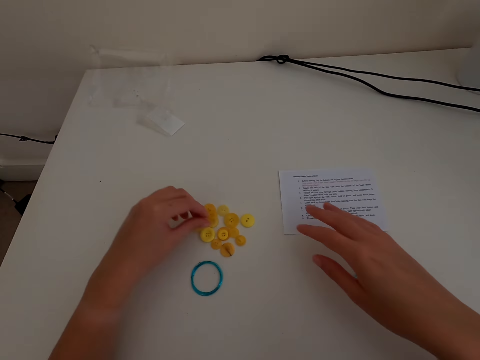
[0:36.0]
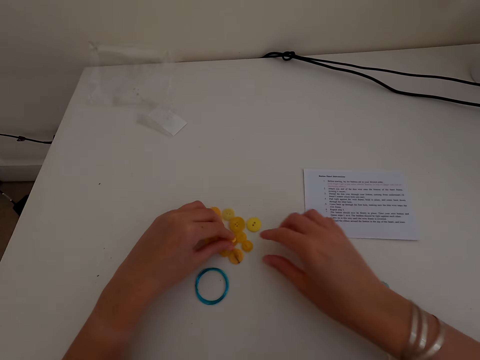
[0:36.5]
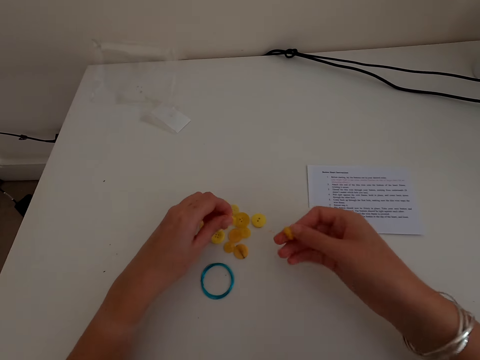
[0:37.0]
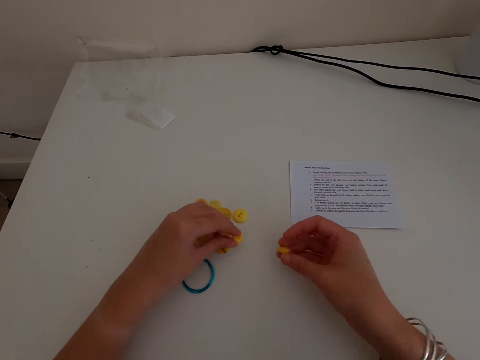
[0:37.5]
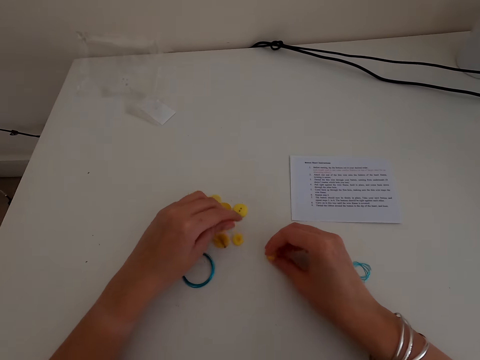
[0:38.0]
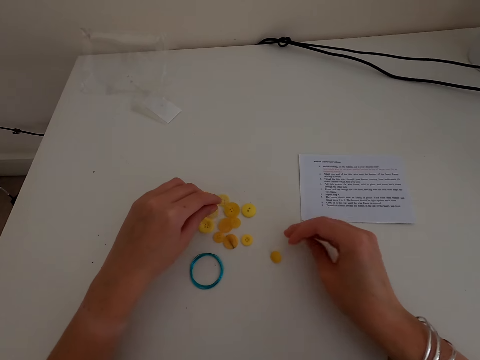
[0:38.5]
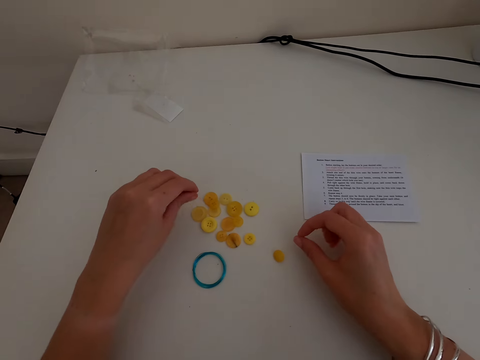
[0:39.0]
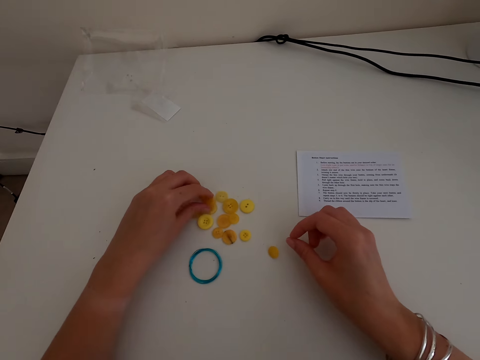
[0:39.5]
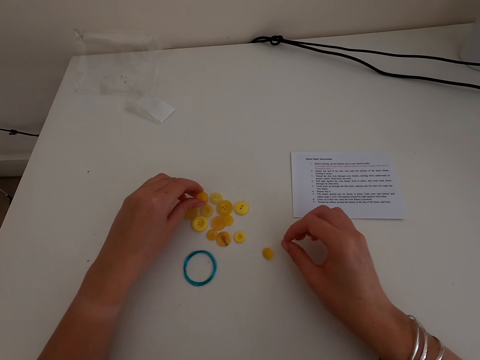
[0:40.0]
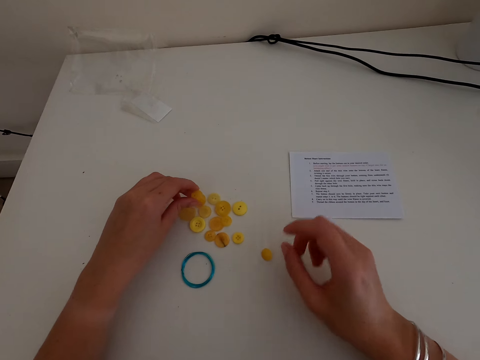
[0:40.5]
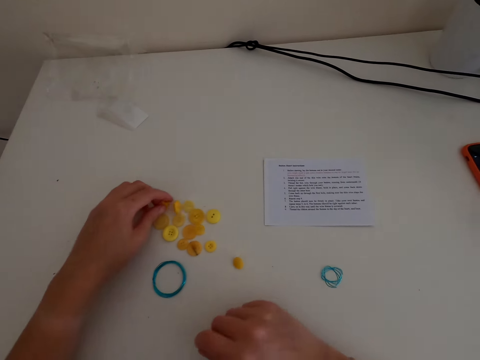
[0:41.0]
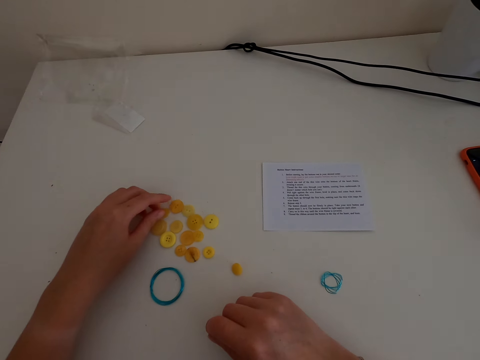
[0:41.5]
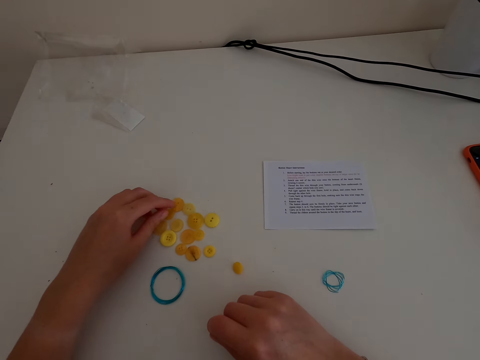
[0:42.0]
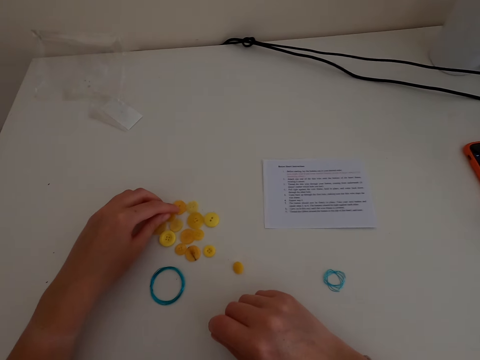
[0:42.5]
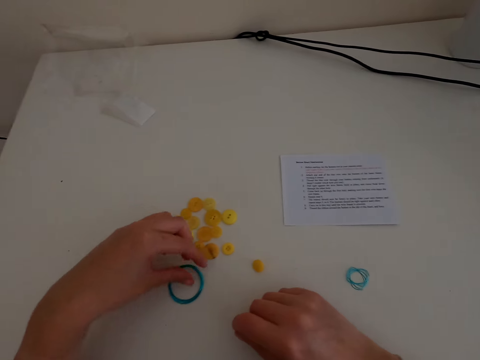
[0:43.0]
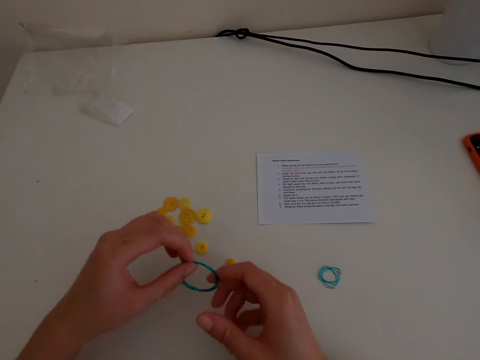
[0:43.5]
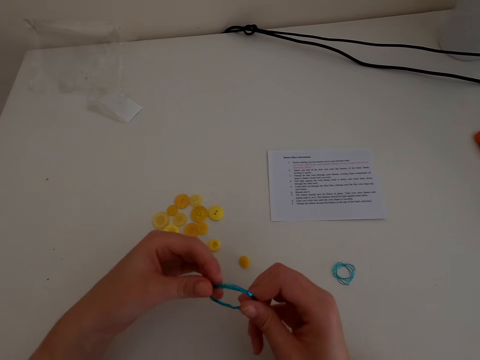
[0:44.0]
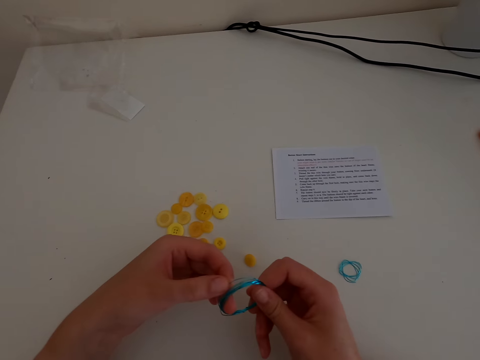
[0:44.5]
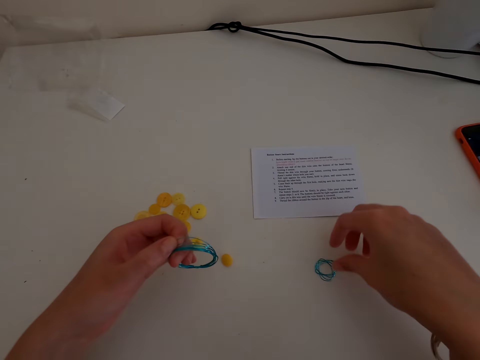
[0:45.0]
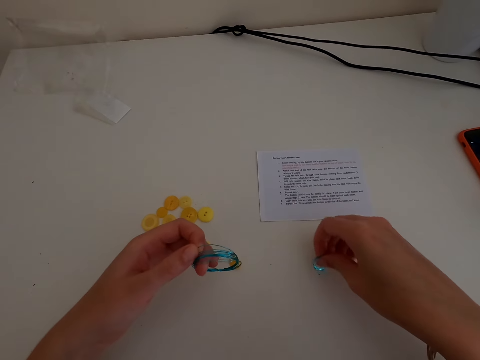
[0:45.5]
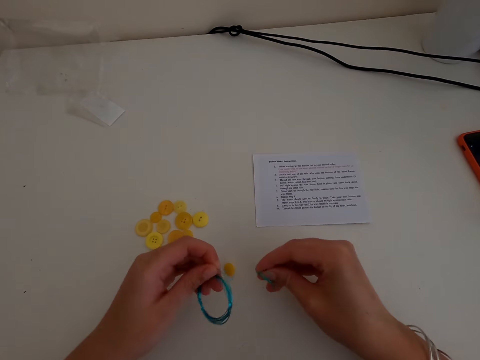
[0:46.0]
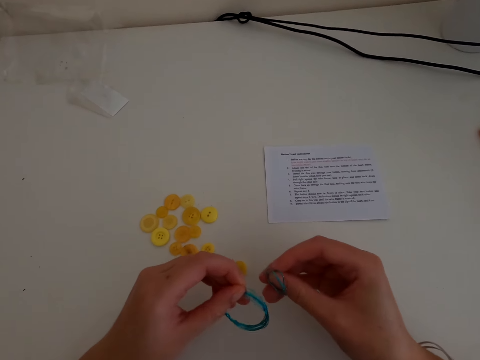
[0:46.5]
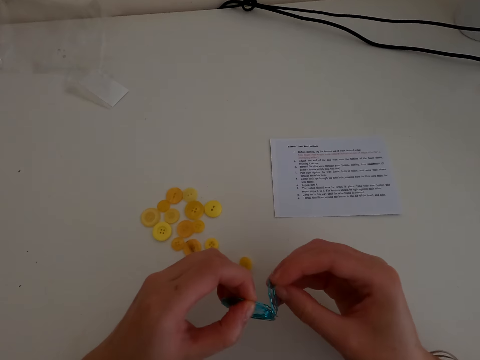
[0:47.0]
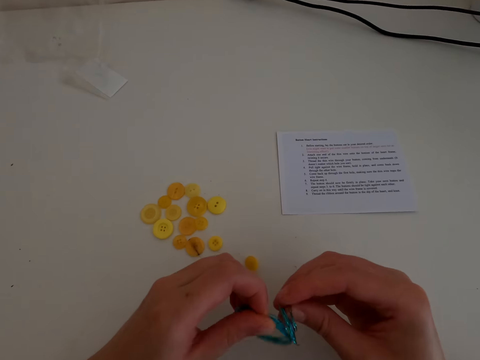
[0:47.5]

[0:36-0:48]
The camera wearer picks up the buttons. They put the buttons down. They touch the buttons on the table. They pick up a thread. They pick up the thread again.

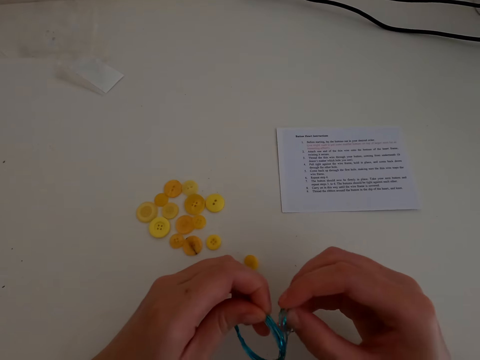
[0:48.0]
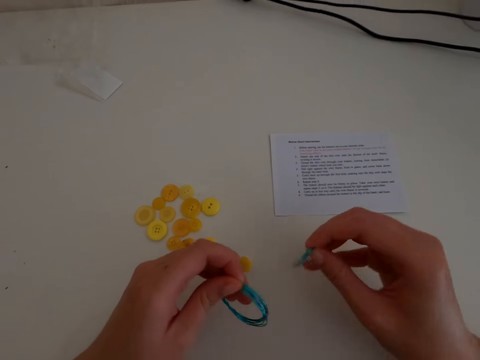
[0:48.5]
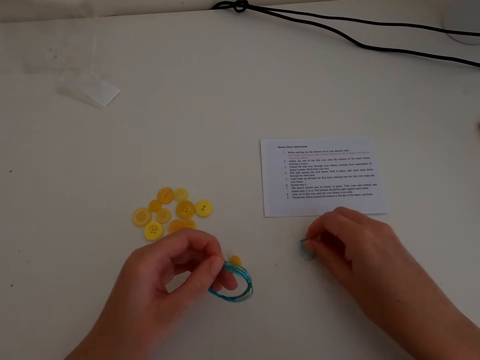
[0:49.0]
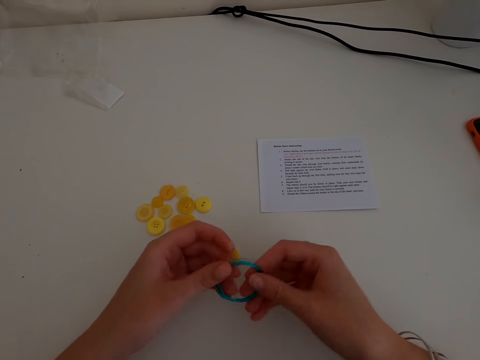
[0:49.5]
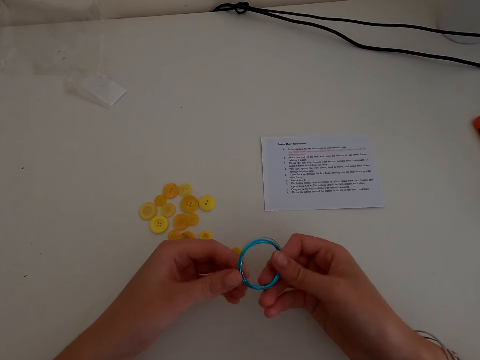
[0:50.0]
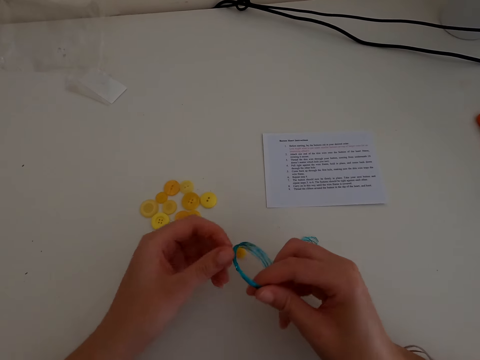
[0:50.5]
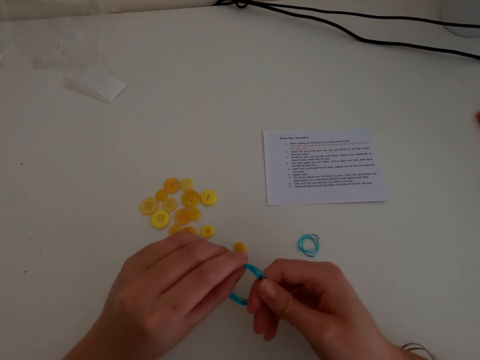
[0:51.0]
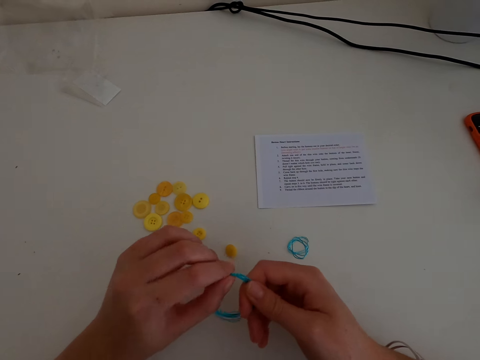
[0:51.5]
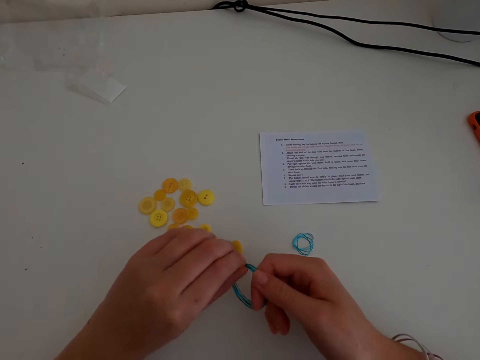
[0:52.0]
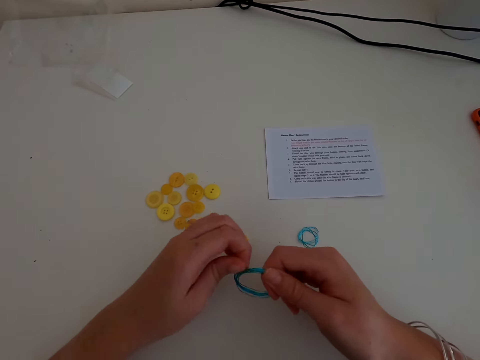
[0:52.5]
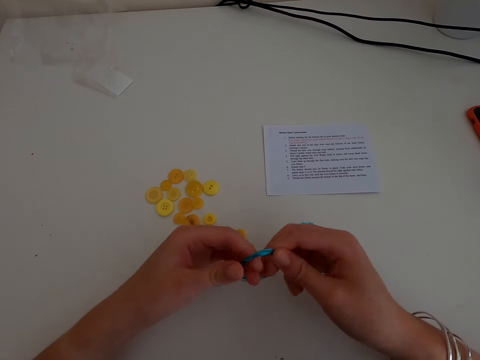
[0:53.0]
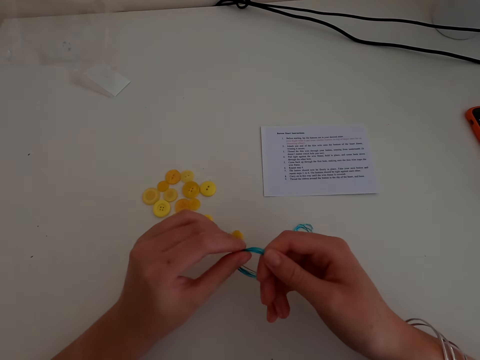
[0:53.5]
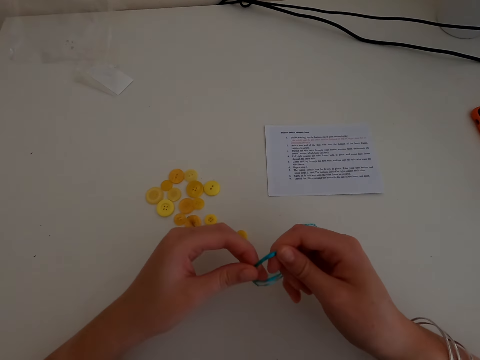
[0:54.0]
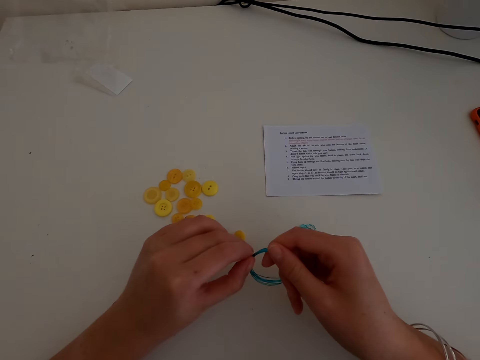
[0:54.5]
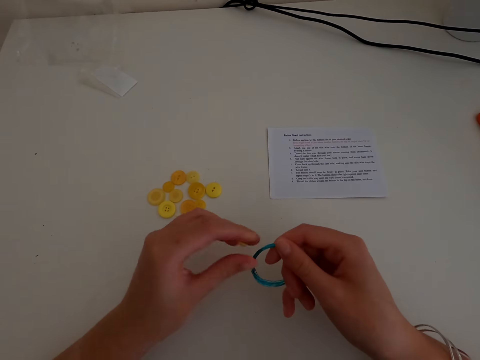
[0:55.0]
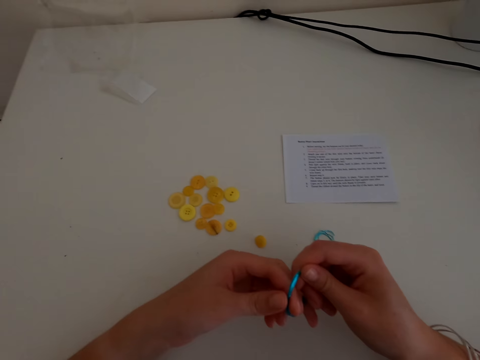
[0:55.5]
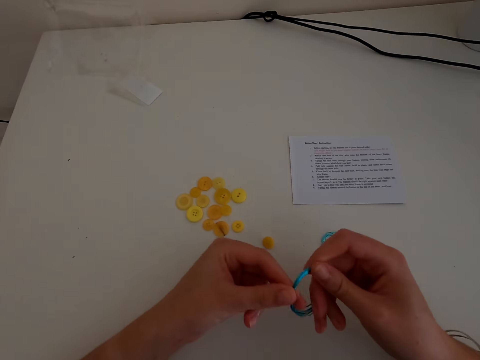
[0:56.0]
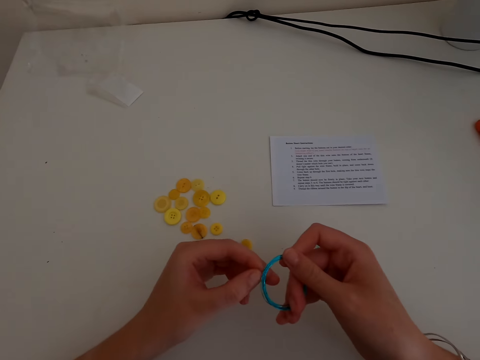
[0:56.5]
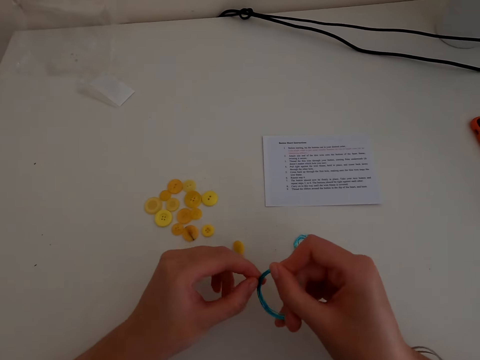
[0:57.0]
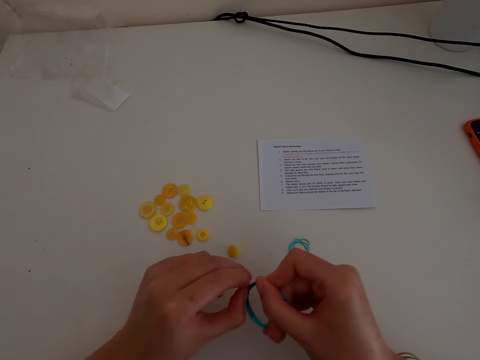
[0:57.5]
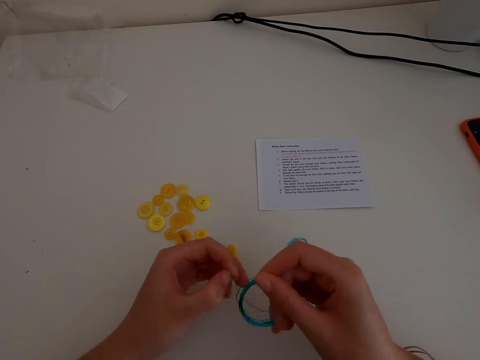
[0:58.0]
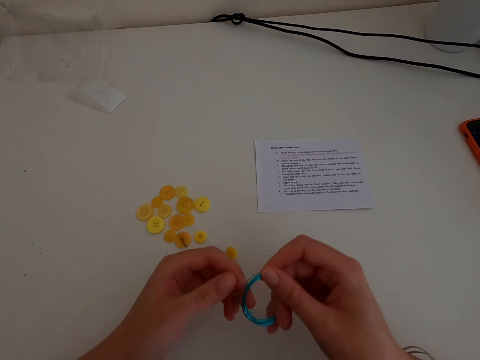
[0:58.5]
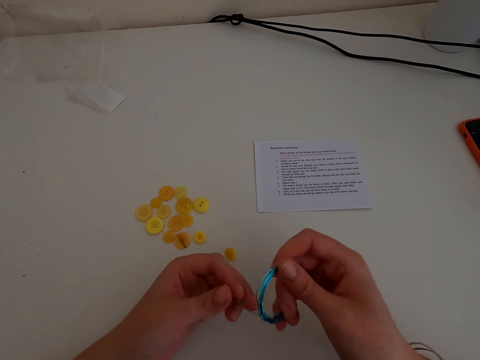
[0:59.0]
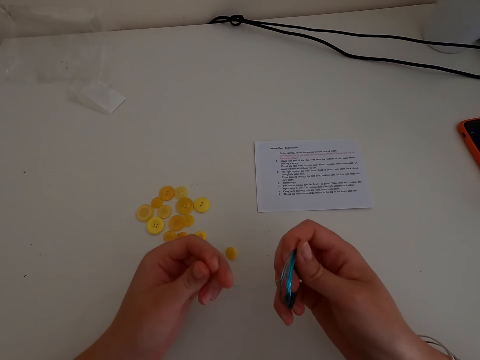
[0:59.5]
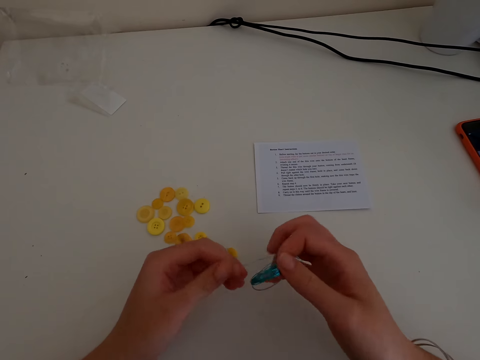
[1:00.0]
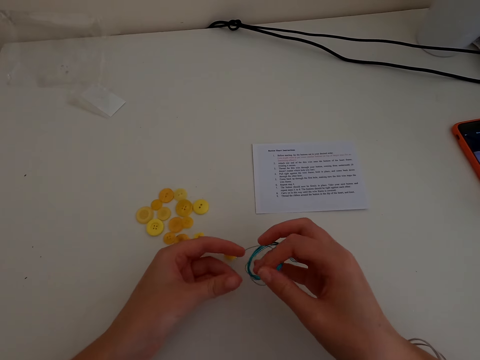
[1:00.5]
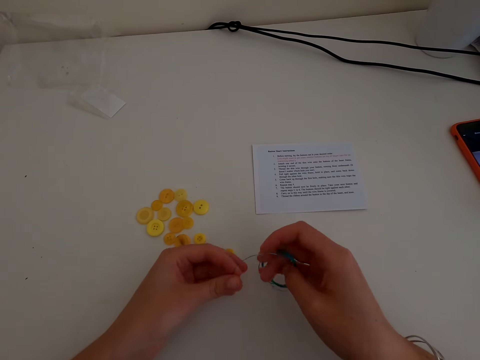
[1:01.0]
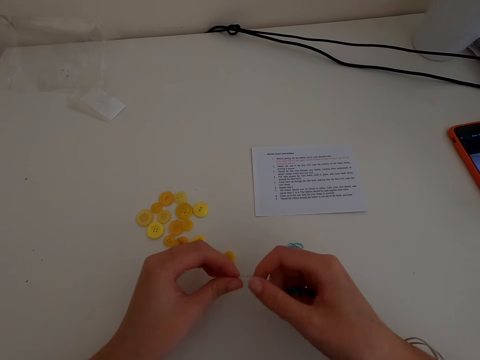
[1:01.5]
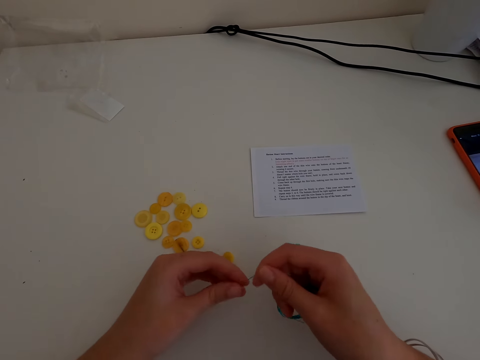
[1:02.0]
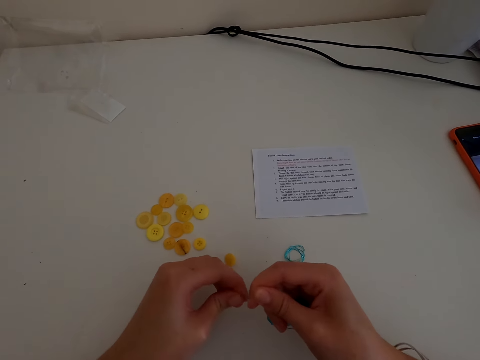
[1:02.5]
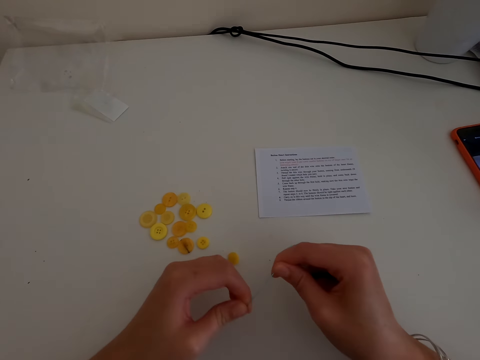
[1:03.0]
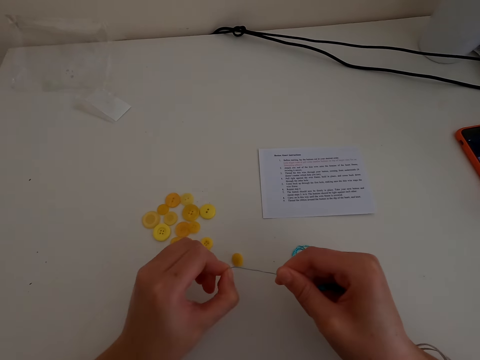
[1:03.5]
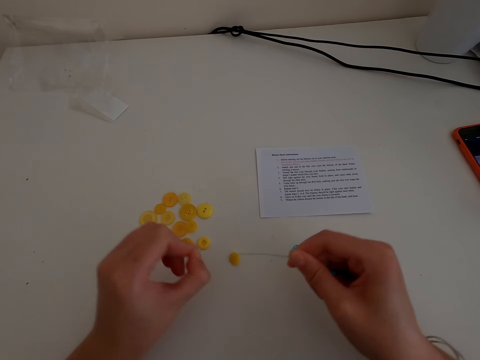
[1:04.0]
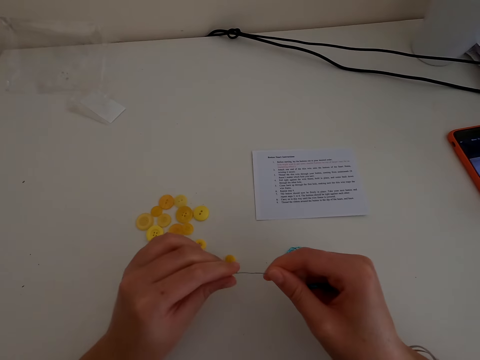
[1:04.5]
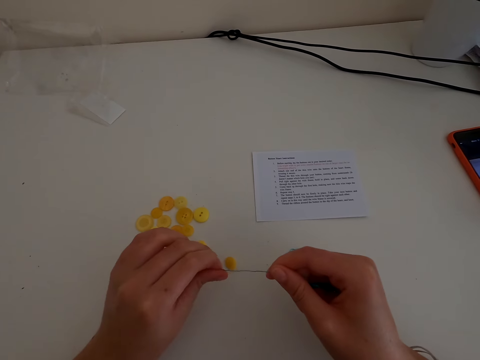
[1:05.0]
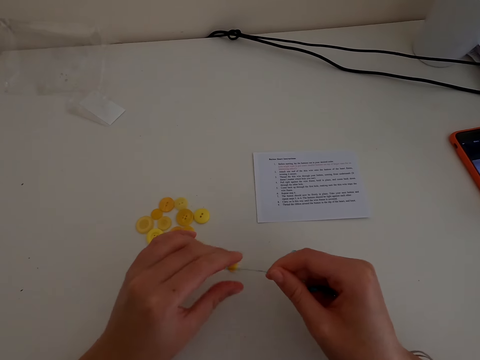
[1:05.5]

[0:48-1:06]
The camera wearer puts the thread down. They straighten the wire stringer. They open the thread. They straighten the thread.
